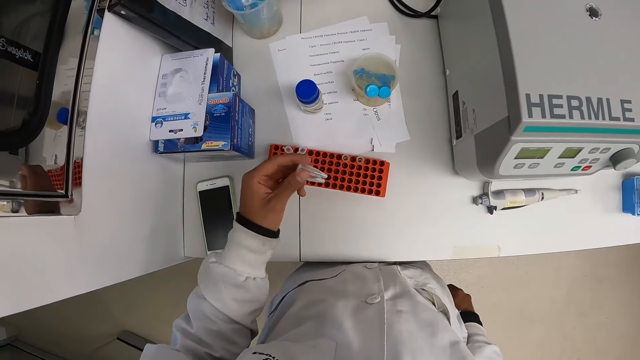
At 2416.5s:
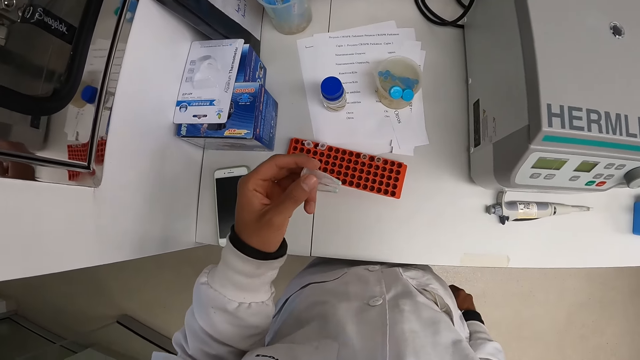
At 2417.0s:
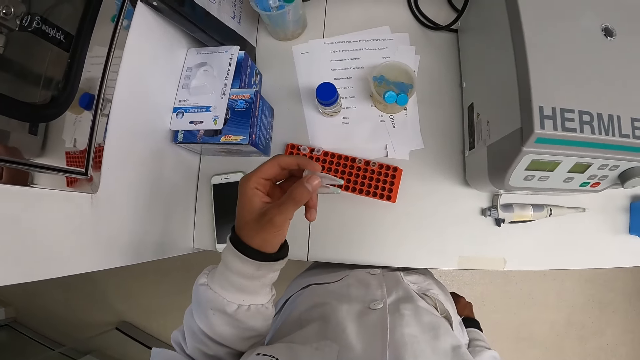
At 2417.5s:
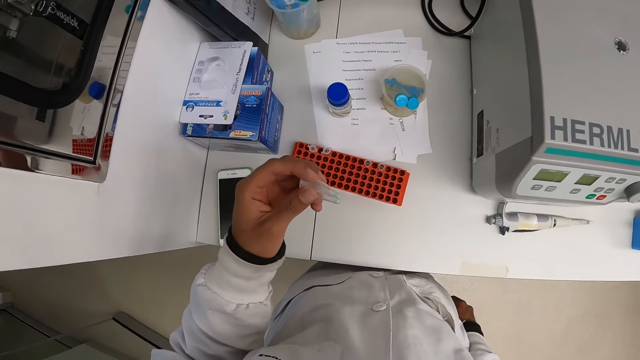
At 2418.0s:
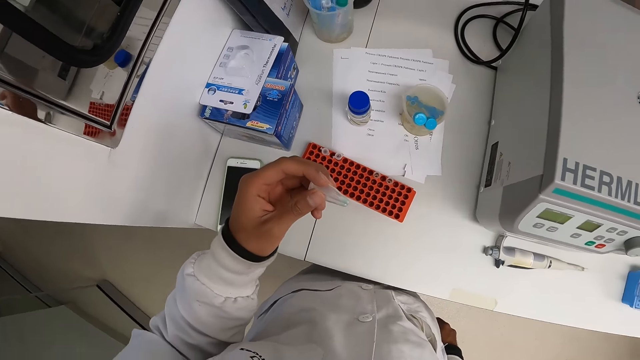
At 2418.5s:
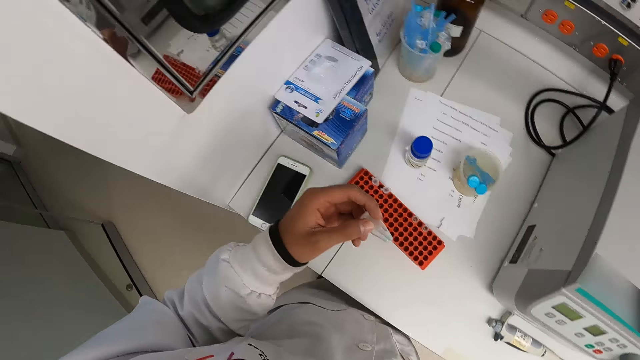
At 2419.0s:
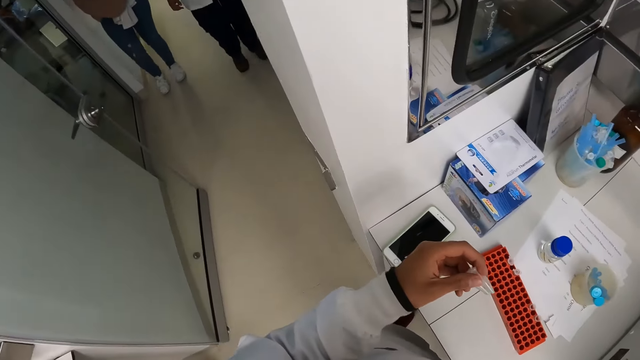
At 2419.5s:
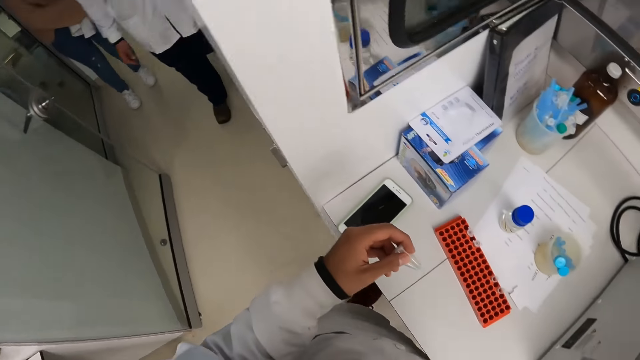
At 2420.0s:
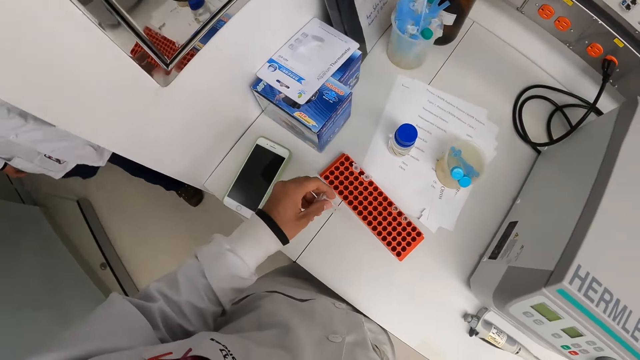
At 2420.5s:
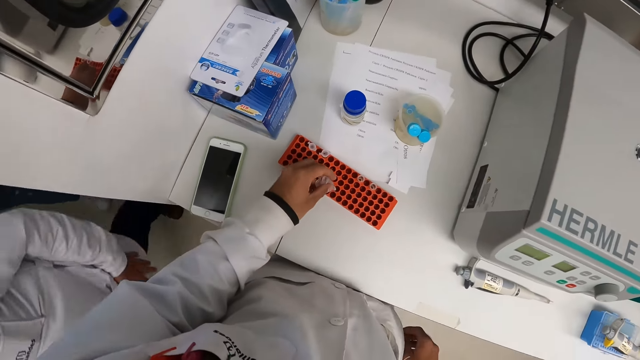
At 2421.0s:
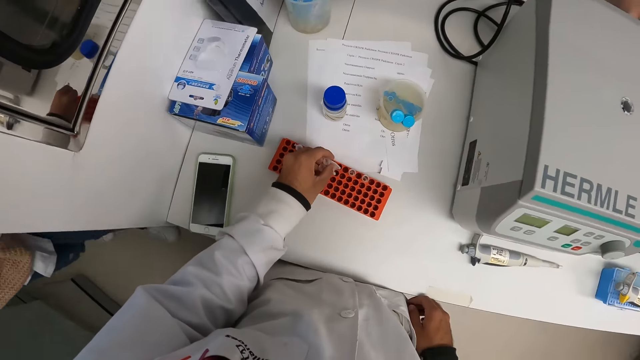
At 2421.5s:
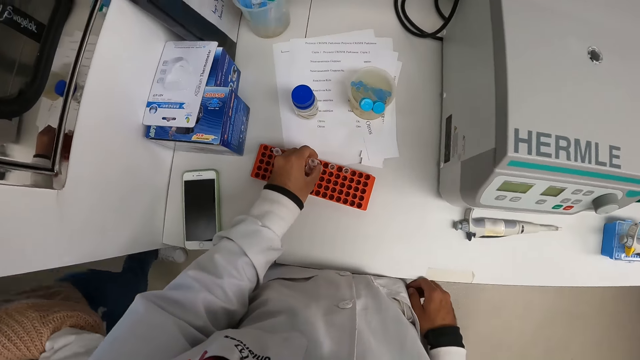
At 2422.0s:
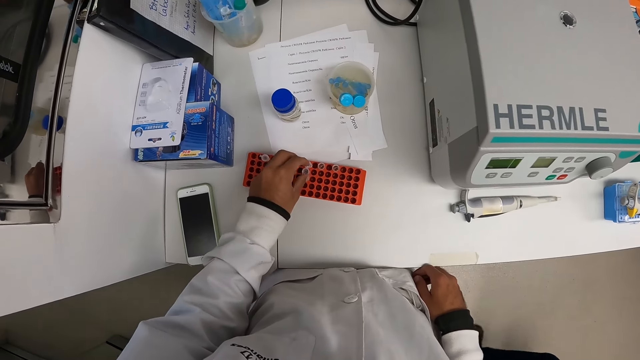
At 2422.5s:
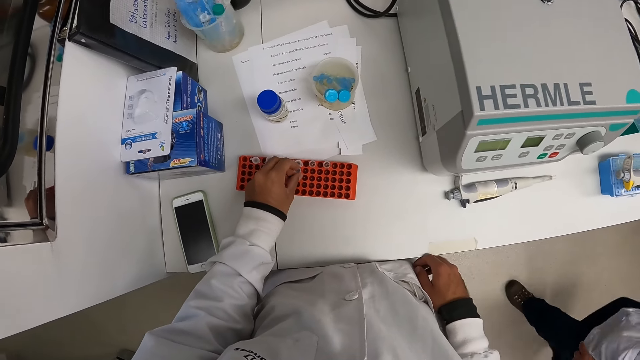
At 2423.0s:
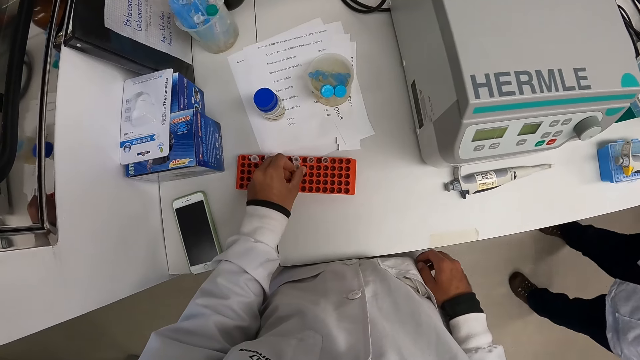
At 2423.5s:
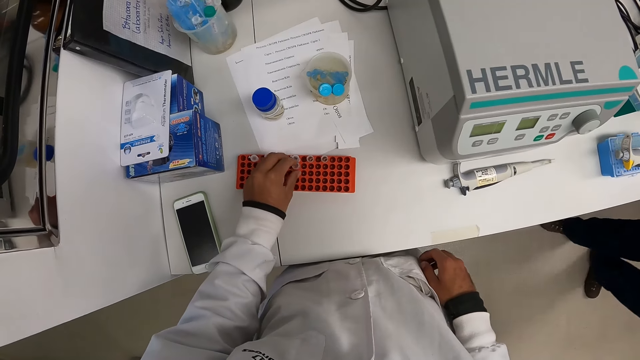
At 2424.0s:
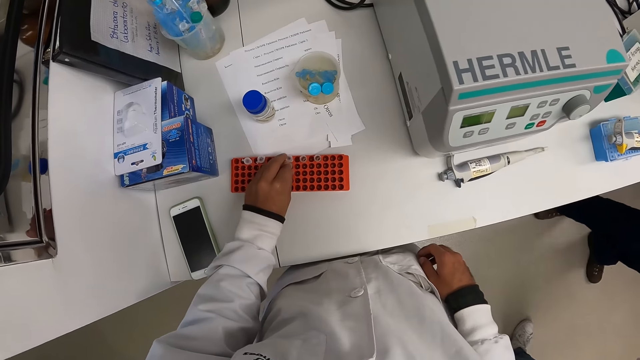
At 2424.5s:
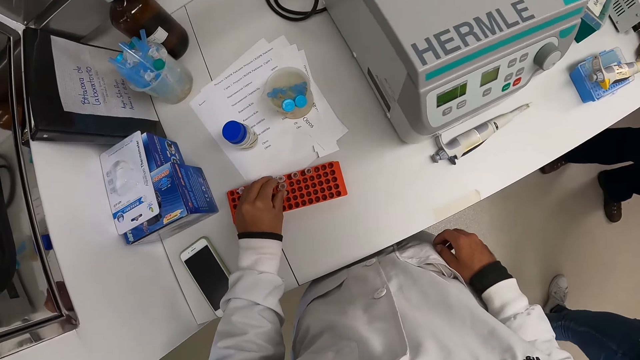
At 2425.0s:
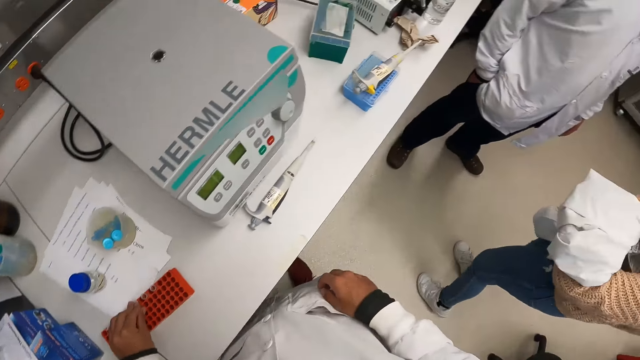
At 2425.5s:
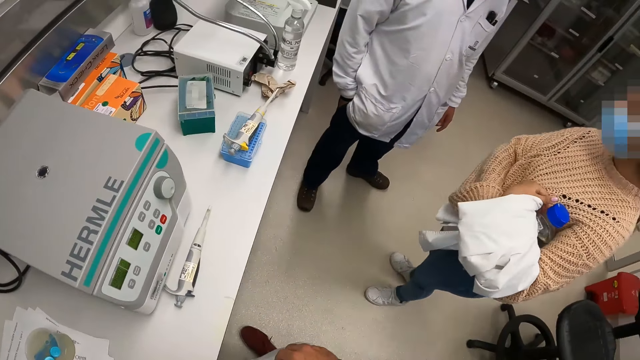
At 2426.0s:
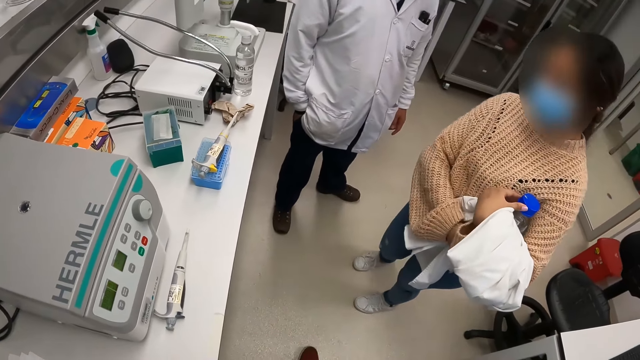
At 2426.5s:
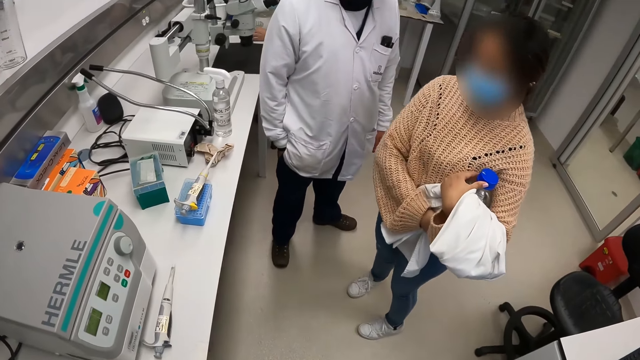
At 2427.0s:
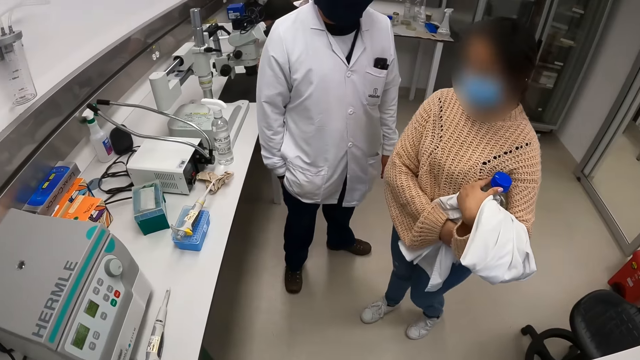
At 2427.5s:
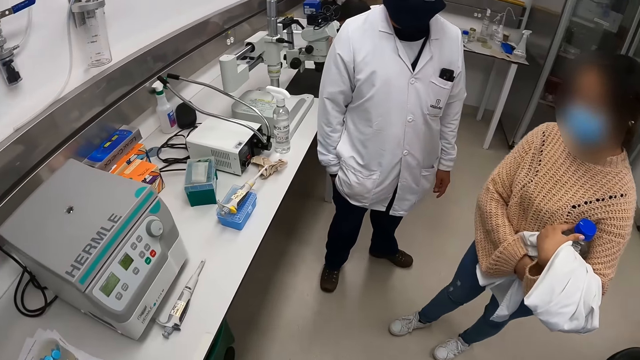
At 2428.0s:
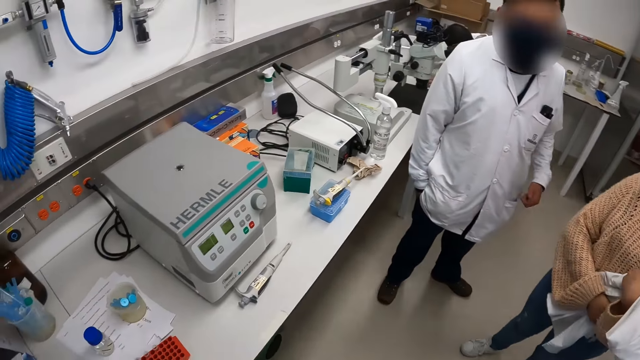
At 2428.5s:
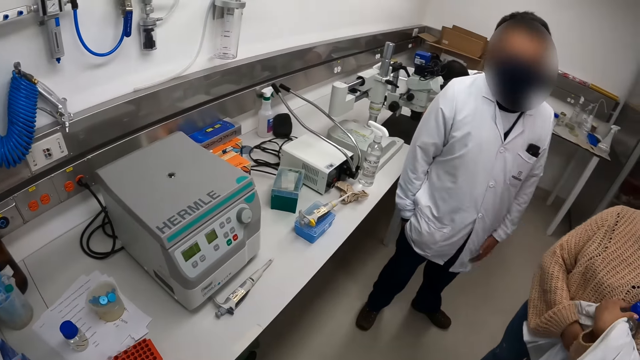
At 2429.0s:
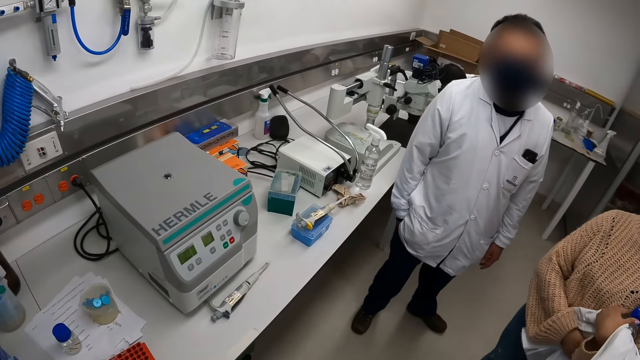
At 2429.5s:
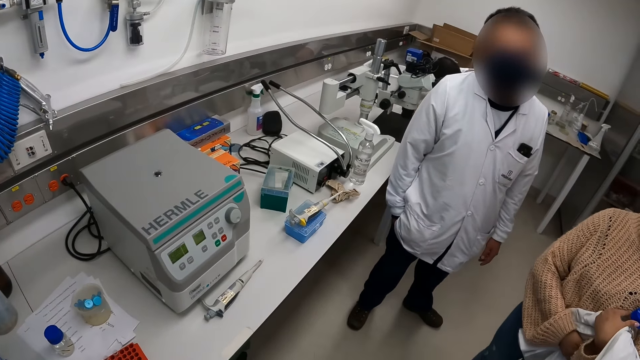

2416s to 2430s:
The camera wearer picks up the test tube. He examines the test tube. He drops the test tubes in the test tube rack with his left hand. He examines the test tube. He interacts with a woman and a man. He looks around.

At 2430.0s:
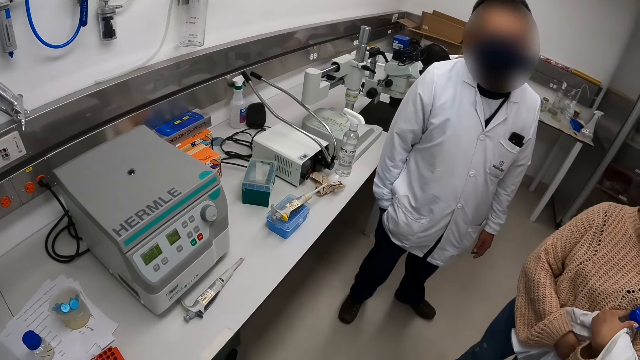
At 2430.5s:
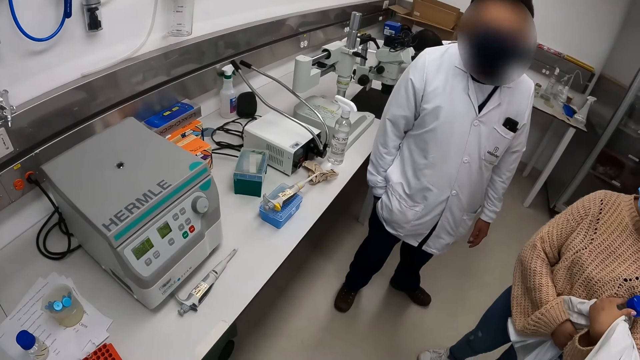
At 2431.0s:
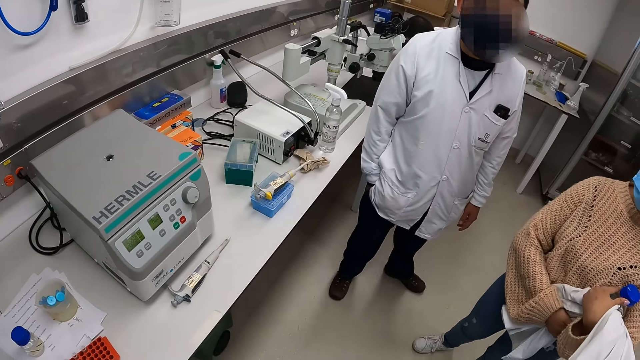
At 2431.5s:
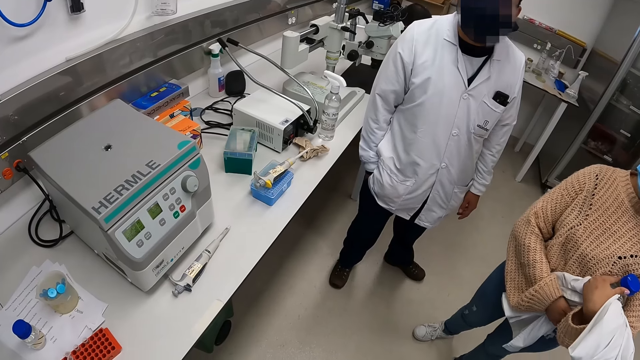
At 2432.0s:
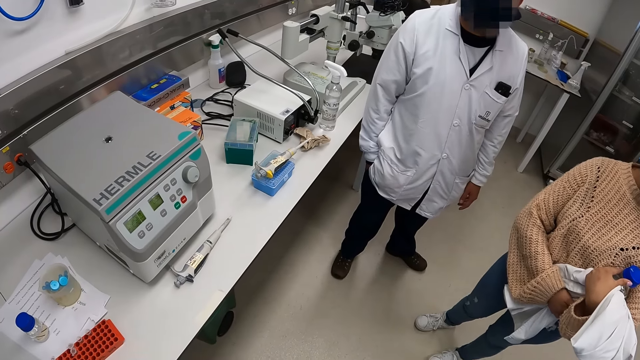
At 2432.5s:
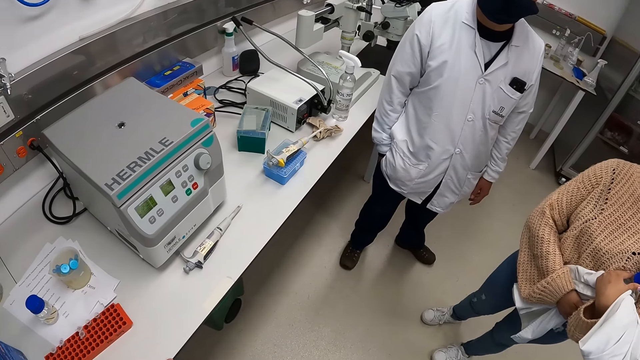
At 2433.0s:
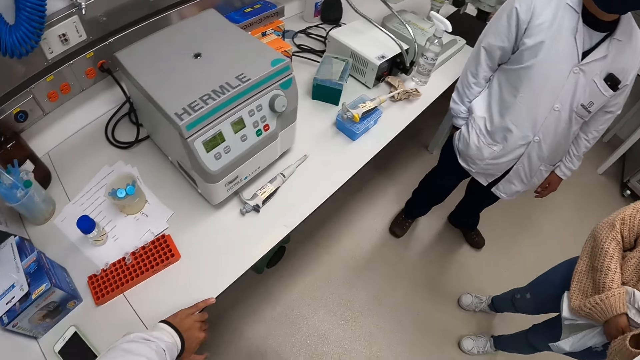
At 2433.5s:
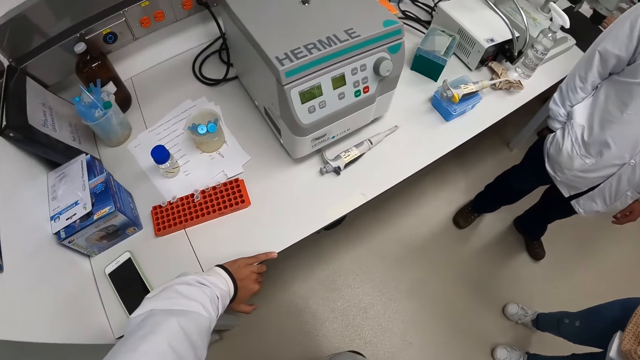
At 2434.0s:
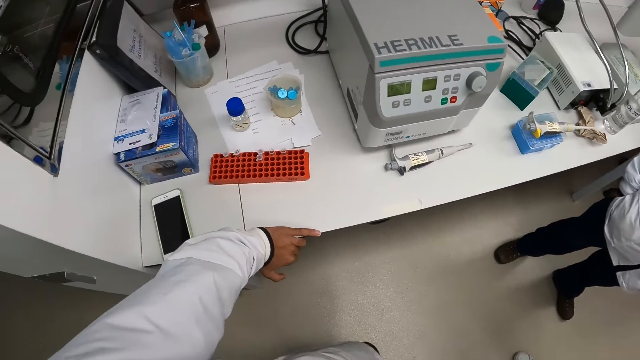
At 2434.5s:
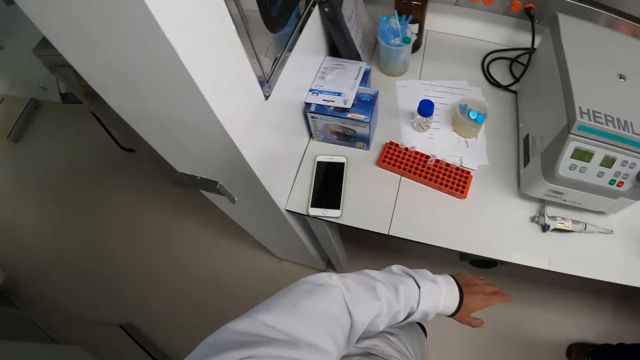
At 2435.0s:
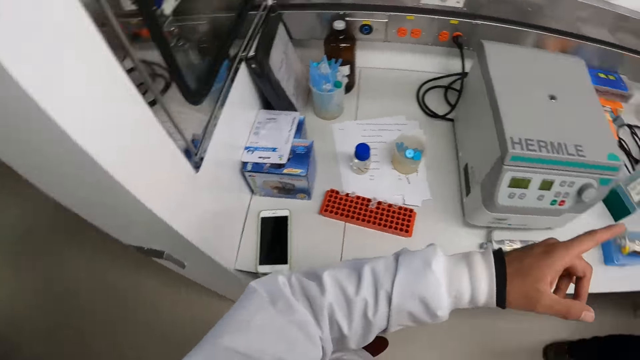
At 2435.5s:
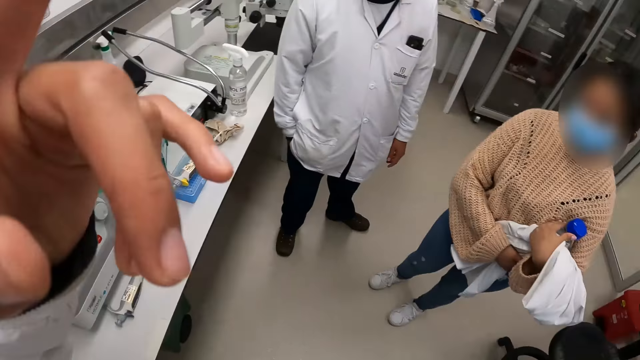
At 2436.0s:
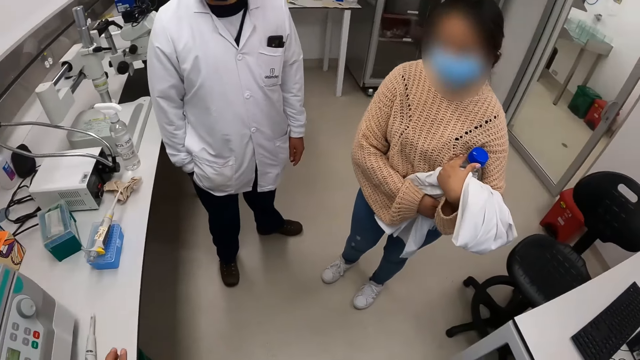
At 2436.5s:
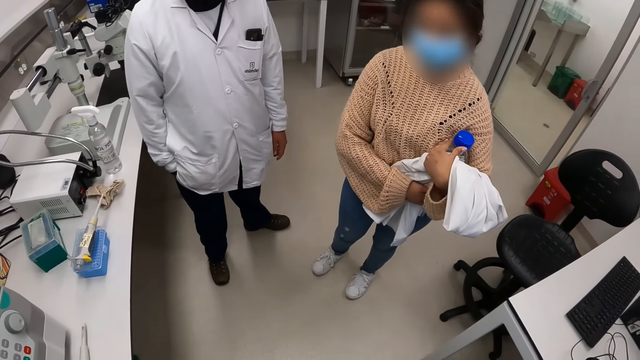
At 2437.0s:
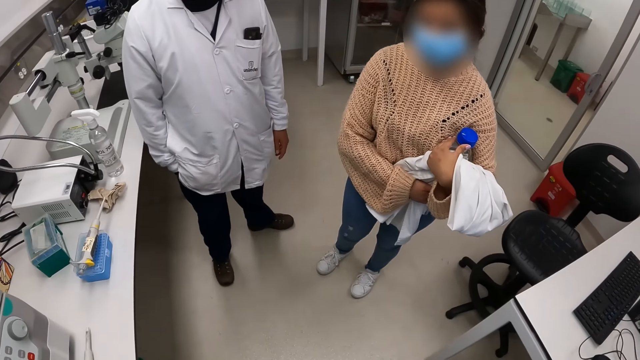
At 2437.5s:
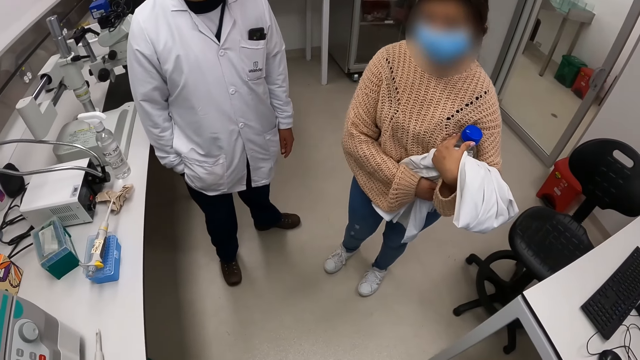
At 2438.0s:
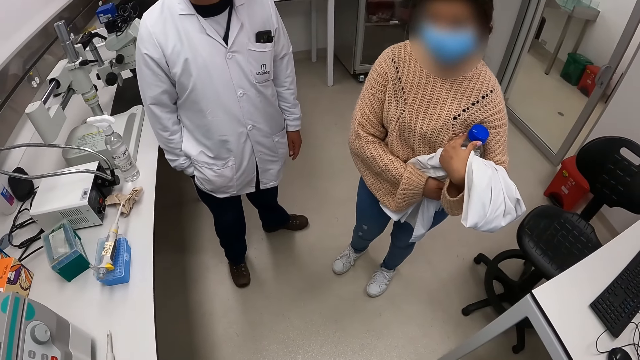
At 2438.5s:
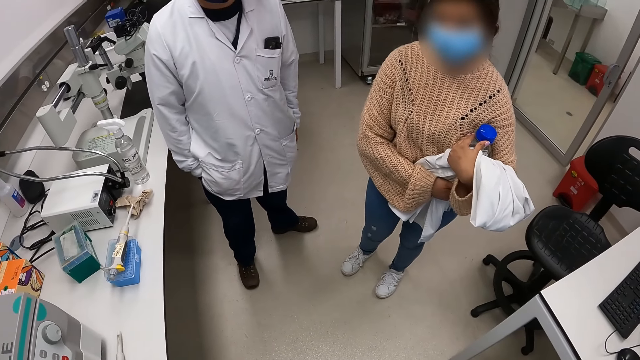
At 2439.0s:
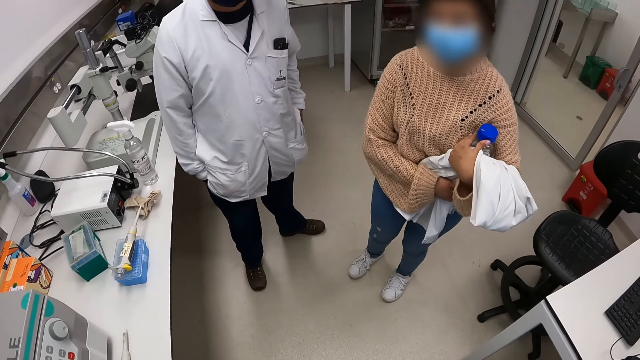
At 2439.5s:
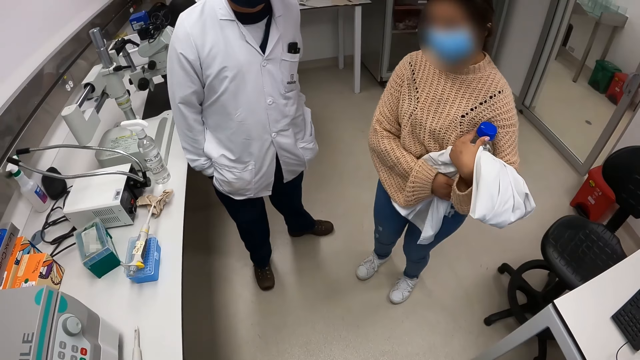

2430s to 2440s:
The camera wearer points fingers. They look around.
